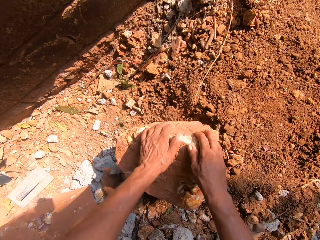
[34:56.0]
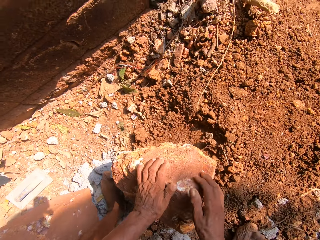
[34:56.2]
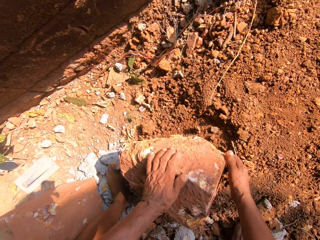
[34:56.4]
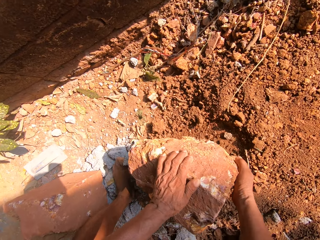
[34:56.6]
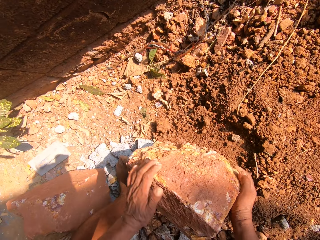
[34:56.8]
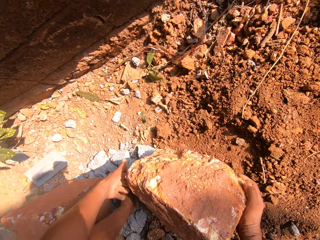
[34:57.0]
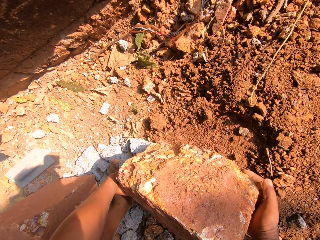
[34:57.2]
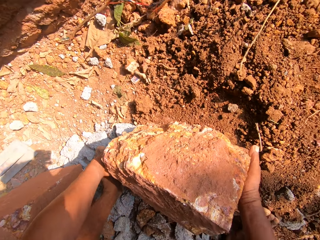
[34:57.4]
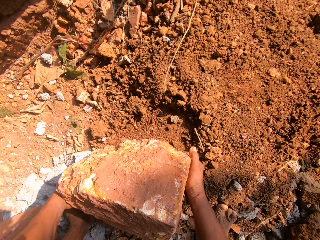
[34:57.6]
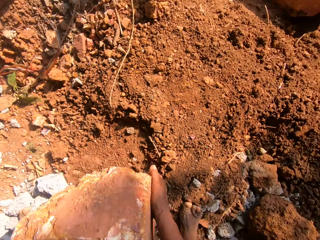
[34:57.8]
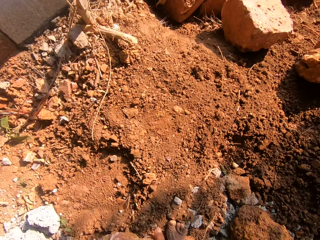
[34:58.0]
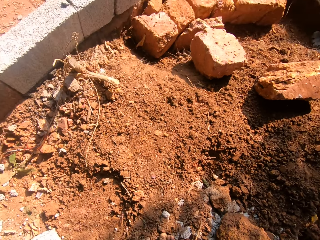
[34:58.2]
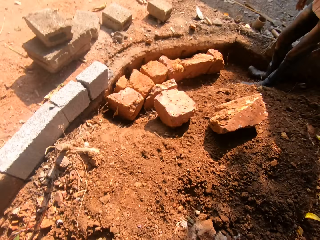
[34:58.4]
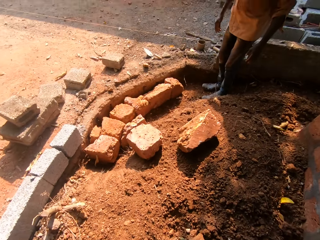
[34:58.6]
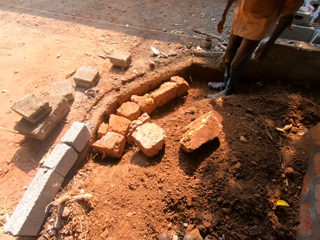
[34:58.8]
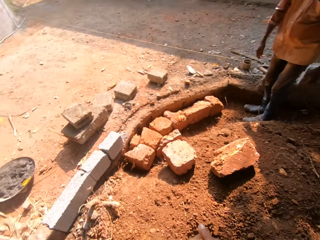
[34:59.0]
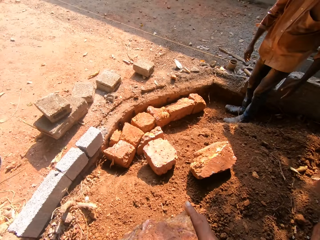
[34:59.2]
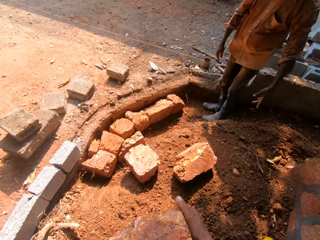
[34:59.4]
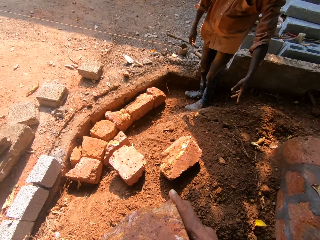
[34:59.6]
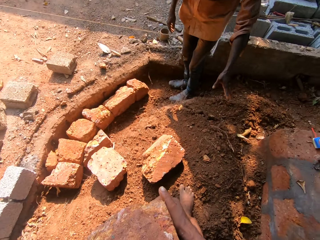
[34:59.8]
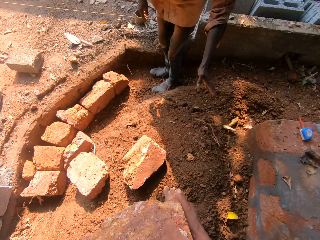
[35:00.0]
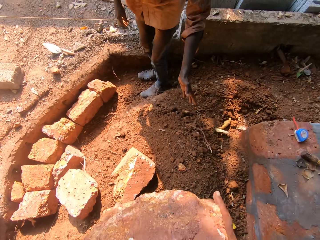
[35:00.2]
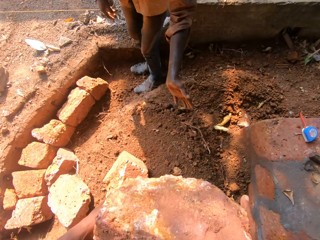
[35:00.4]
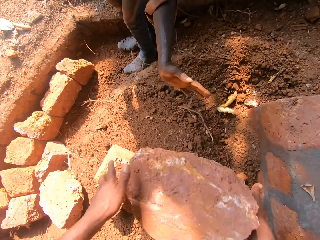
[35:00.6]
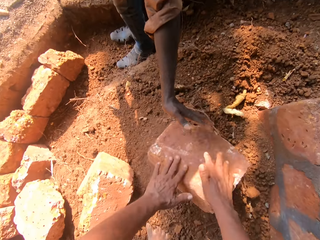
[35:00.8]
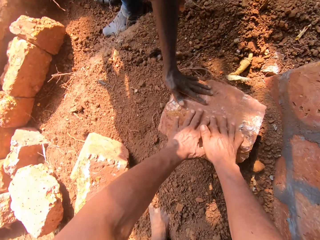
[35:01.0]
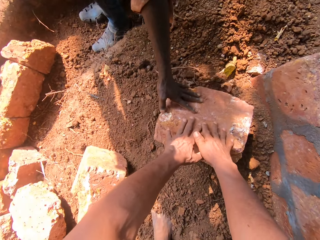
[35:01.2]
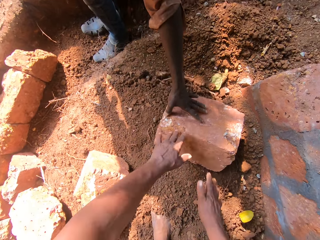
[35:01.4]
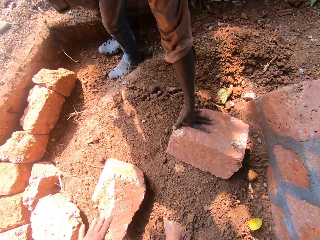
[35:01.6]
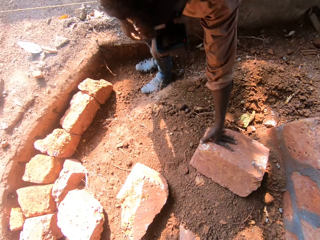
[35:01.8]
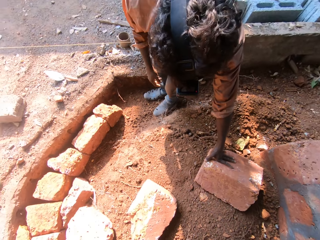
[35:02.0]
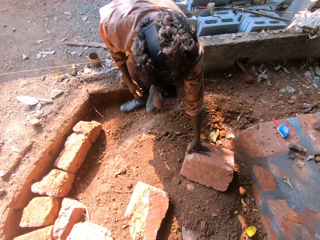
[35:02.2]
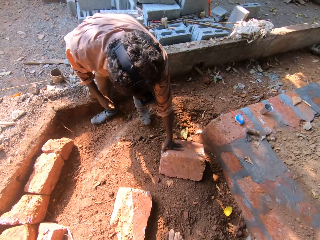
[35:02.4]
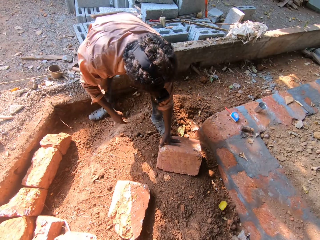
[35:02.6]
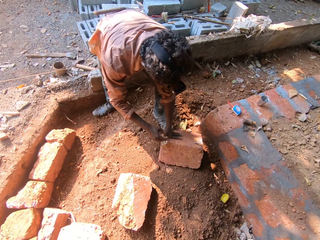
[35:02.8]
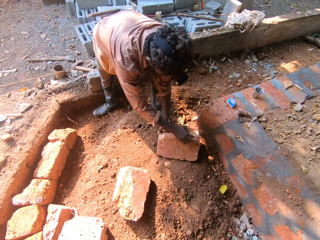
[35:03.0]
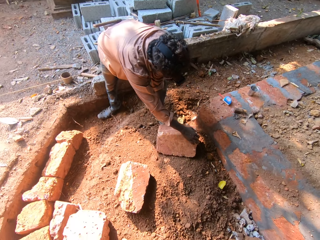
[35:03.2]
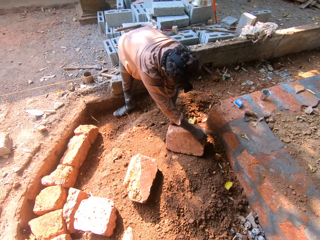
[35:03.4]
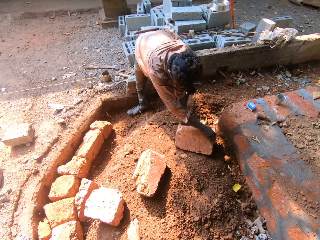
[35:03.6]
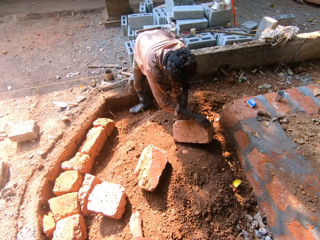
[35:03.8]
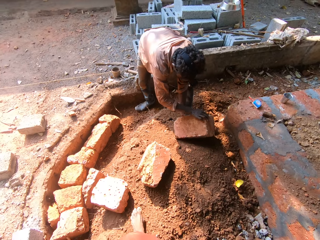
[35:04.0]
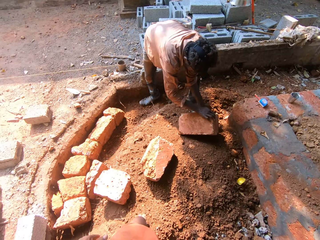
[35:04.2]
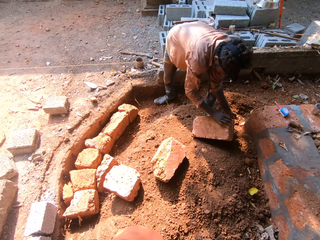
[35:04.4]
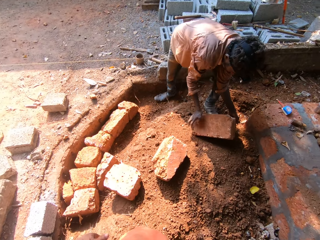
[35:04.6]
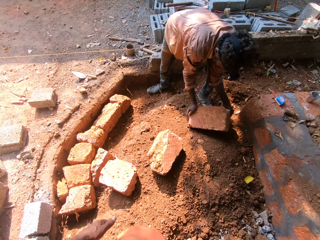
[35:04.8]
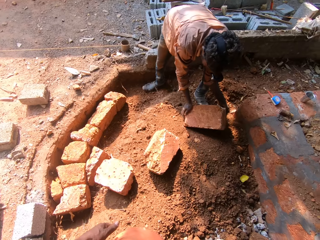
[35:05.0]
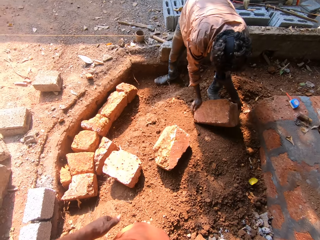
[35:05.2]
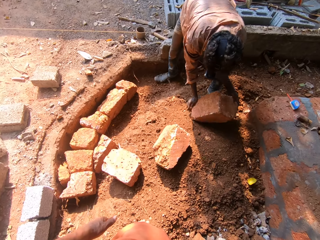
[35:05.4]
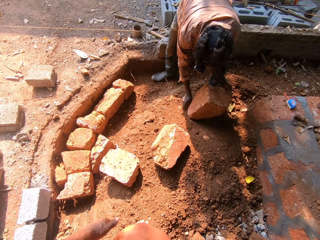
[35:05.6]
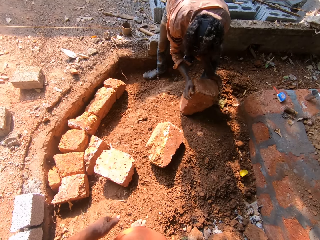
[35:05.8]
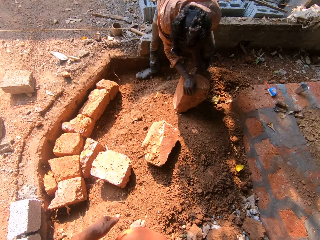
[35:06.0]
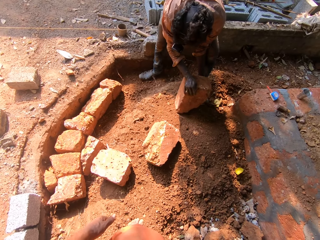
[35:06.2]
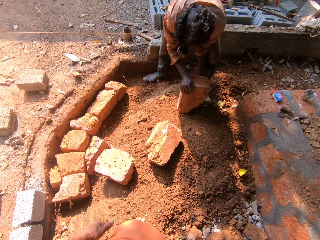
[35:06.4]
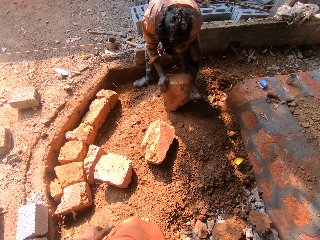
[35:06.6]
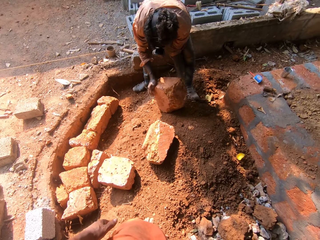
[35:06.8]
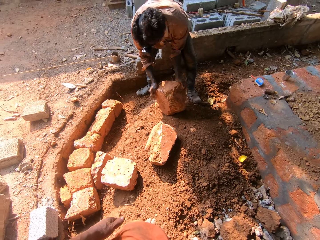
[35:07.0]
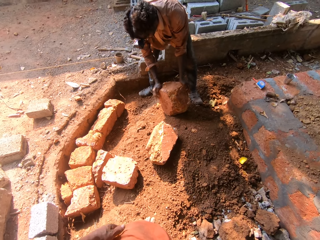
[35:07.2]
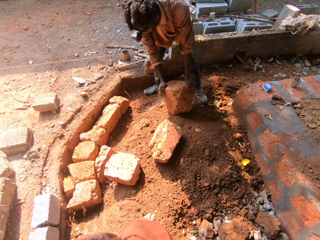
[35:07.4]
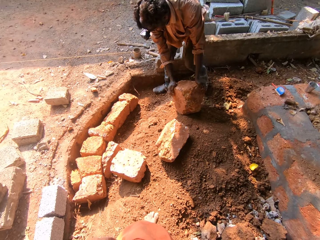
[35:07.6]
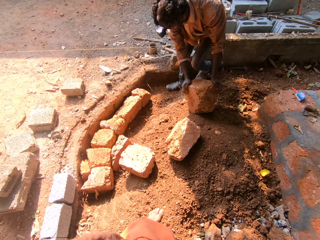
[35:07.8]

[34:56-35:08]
The camera wearer lifts the mud brick with both hands. They drop the mud brick to the ground with both hands. The man touches the mud brick with his left hand. He touches the mud brick with both hands and carries the mud brick with his left hand.

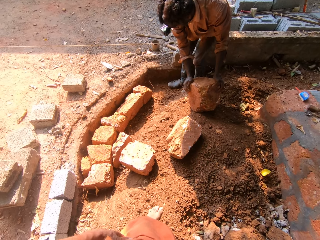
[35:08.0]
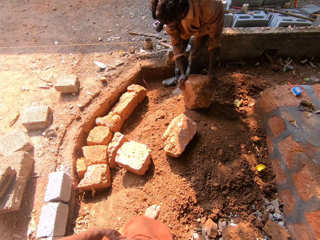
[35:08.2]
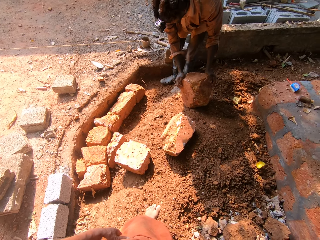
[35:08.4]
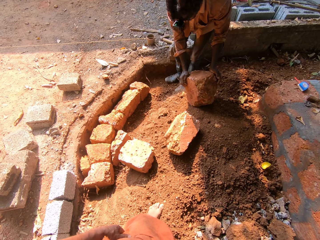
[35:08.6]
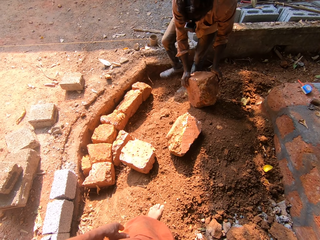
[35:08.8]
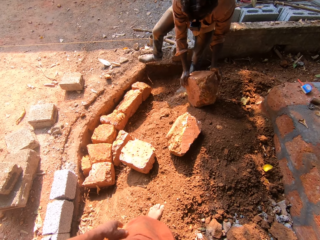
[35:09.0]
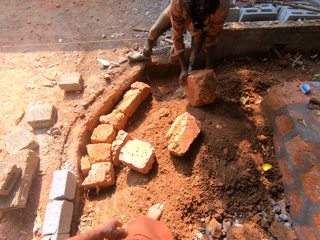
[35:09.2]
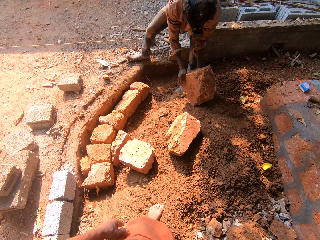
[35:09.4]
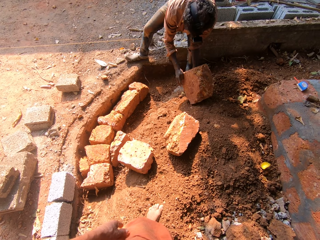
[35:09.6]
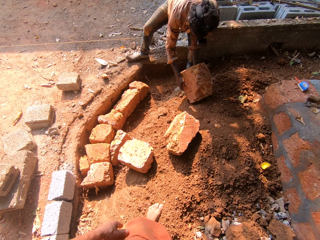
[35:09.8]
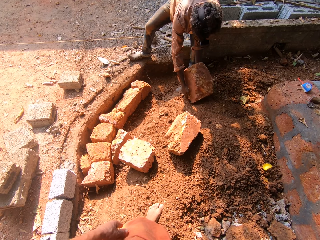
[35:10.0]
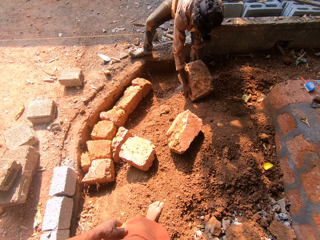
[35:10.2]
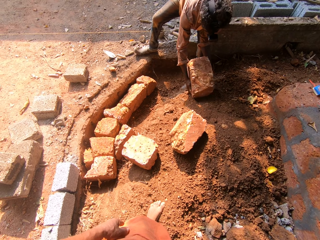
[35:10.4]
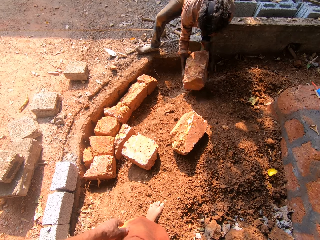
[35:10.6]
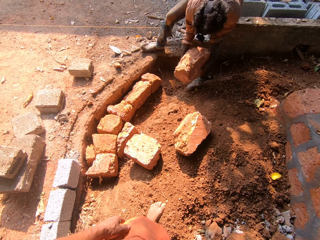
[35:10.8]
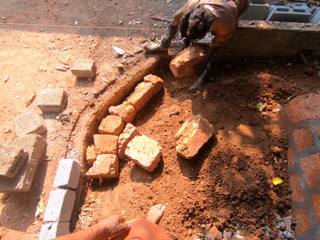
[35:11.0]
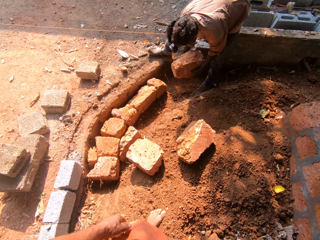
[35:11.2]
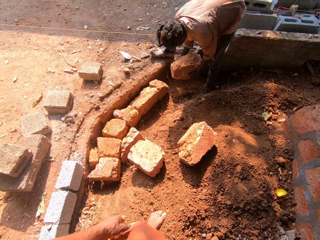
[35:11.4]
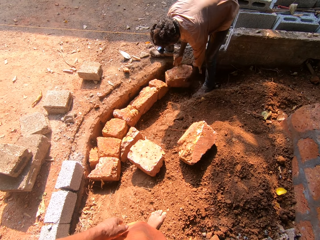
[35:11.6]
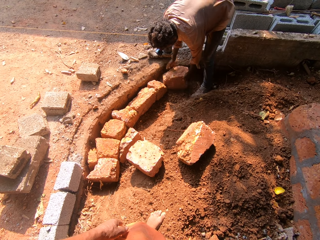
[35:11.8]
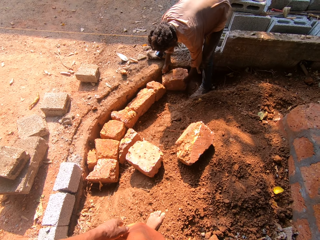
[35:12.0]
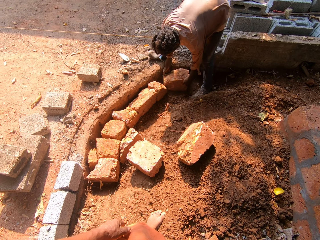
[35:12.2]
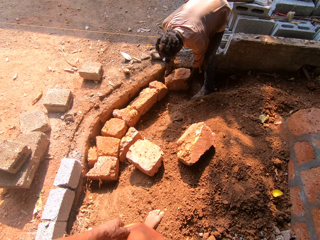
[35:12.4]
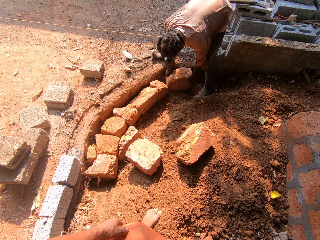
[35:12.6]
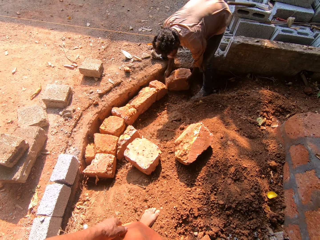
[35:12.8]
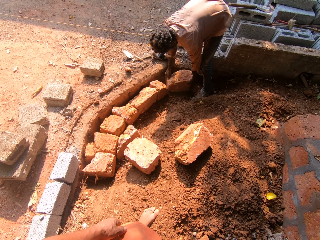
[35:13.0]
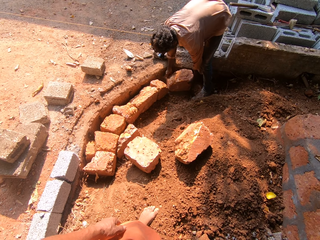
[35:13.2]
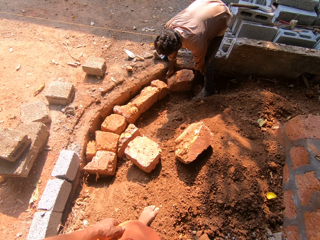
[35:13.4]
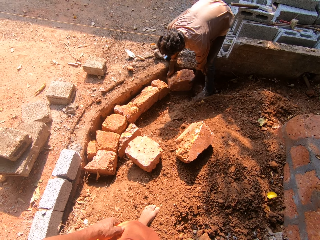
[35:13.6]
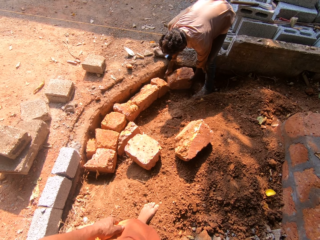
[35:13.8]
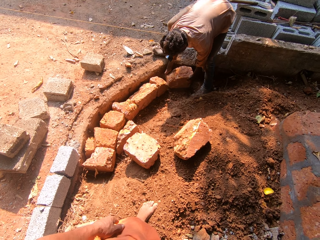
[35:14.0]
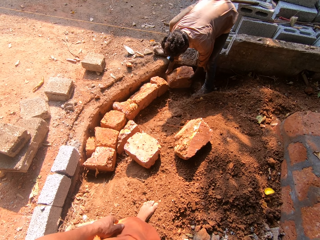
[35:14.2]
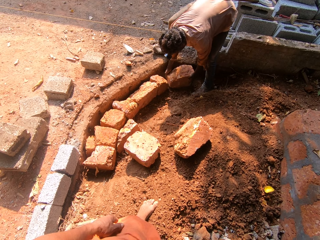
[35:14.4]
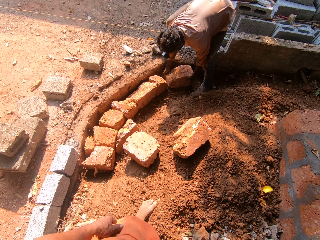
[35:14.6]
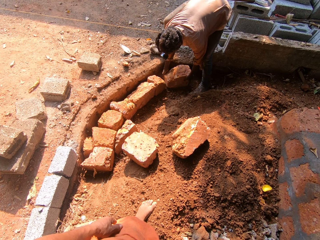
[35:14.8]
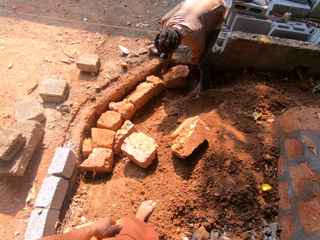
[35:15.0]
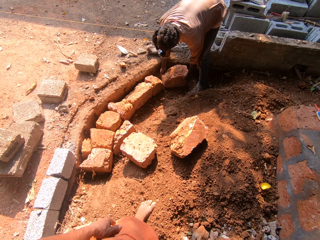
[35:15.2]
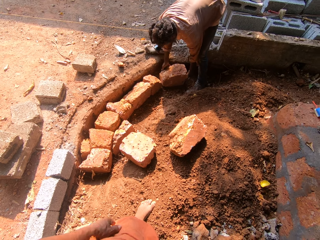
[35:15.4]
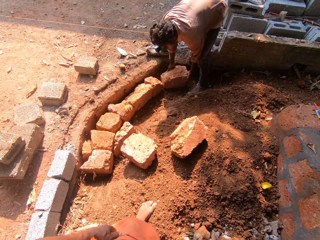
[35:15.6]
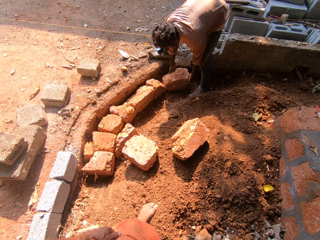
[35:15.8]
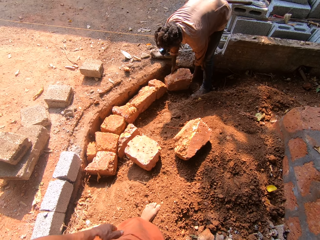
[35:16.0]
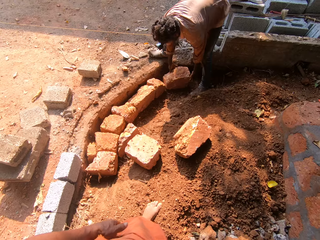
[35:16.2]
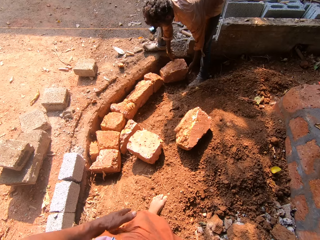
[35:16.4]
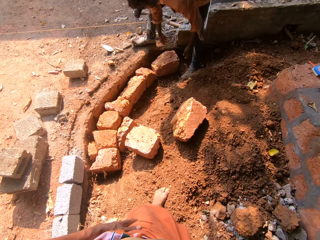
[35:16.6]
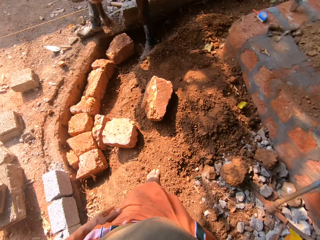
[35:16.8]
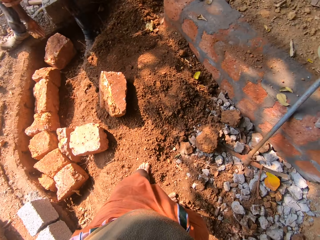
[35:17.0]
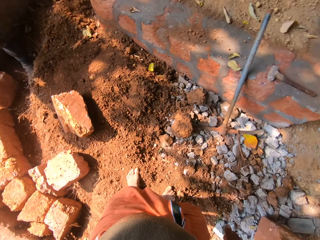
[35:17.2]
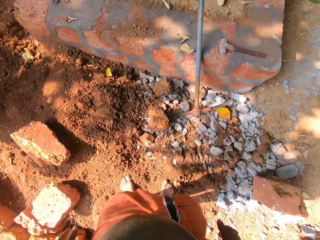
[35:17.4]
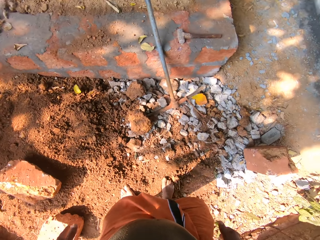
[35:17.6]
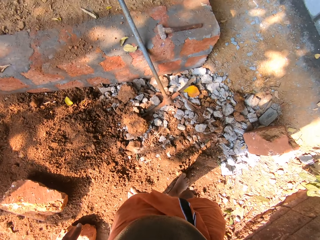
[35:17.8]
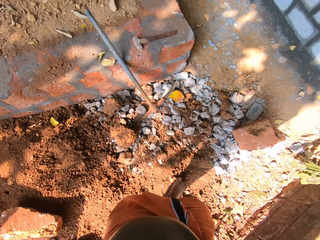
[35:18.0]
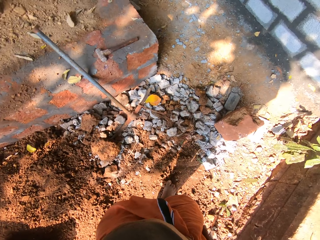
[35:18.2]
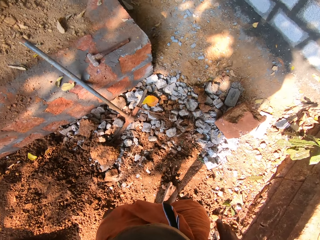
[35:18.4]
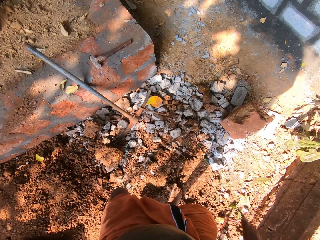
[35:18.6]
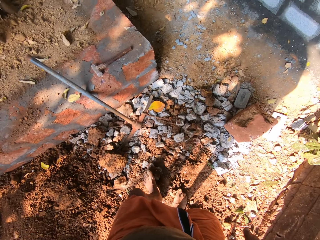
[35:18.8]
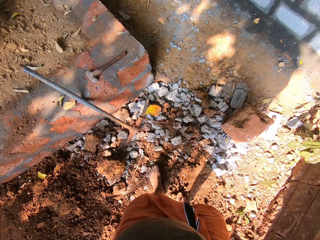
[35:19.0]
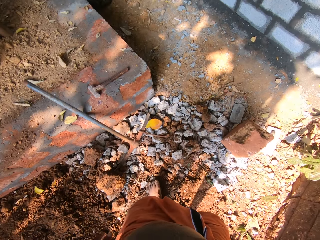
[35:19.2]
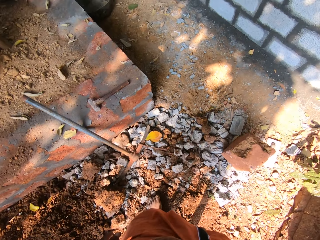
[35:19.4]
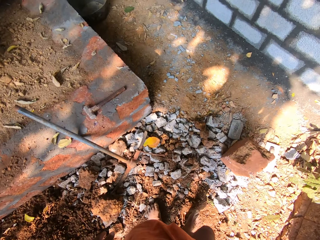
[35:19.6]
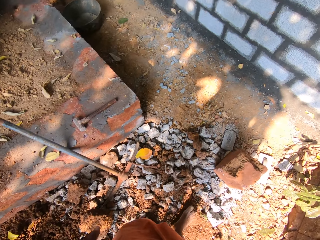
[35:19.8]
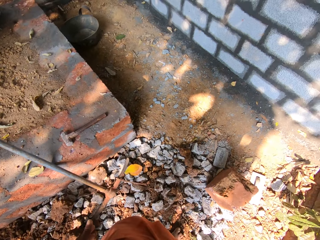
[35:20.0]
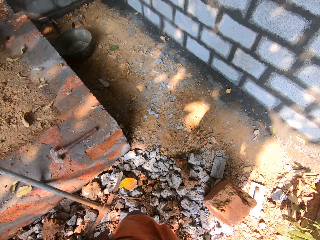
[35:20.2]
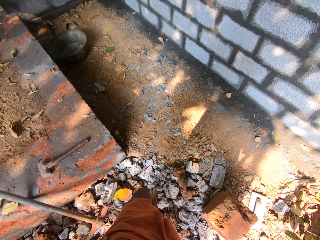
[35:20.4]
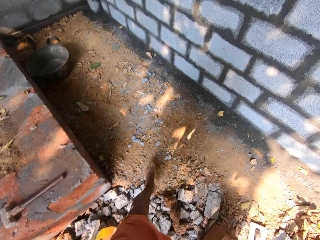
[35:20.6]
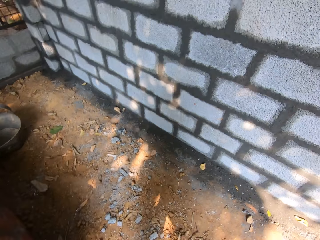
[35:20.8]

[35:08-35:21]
The man drops the mud brick on the floor with both hands. The camera wearer walks around.
